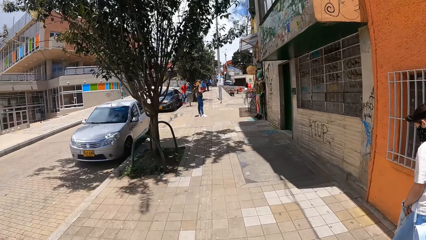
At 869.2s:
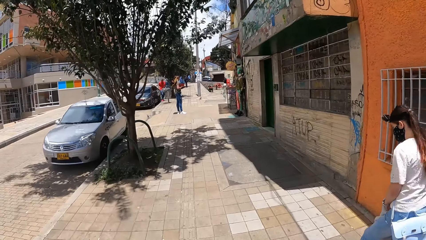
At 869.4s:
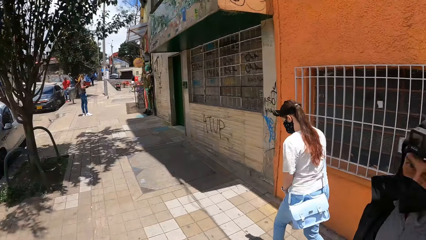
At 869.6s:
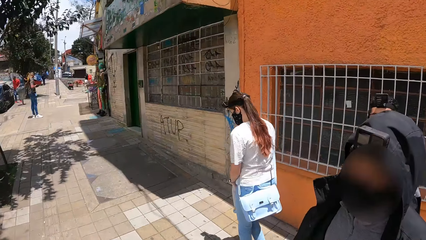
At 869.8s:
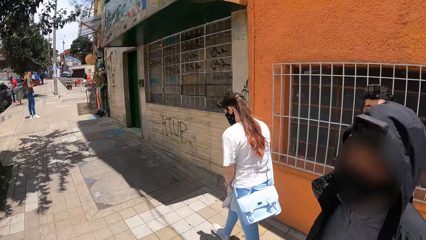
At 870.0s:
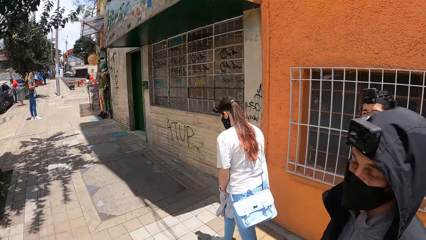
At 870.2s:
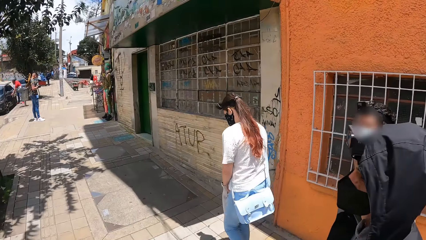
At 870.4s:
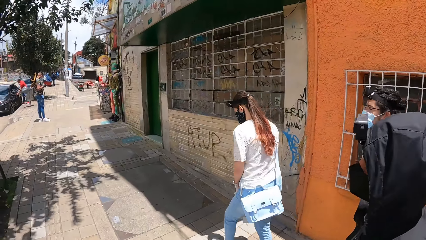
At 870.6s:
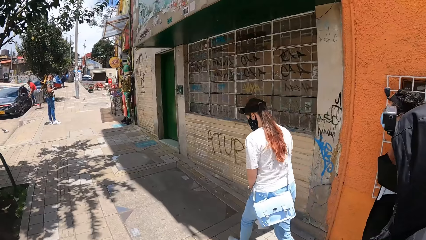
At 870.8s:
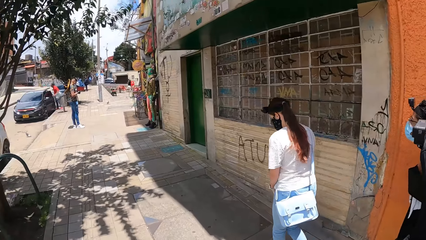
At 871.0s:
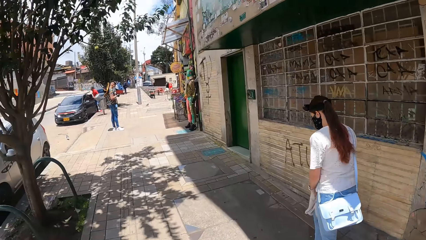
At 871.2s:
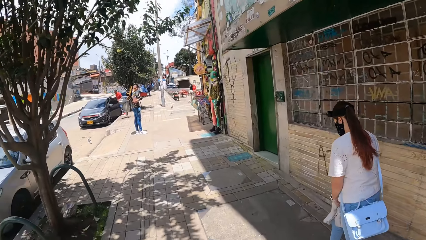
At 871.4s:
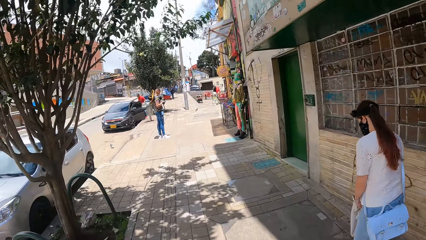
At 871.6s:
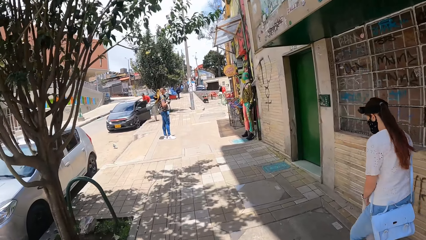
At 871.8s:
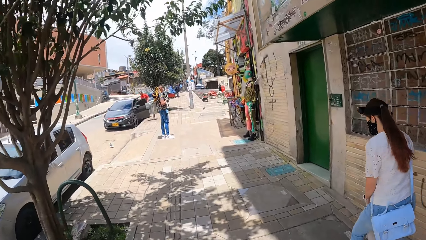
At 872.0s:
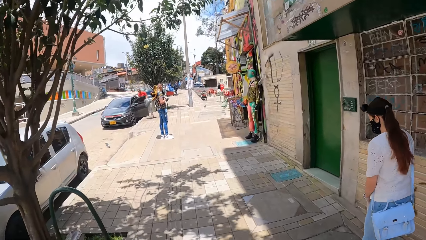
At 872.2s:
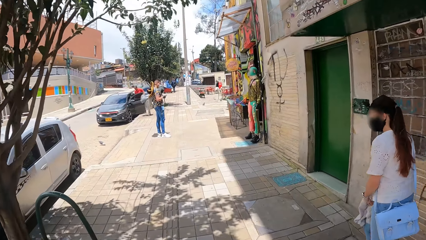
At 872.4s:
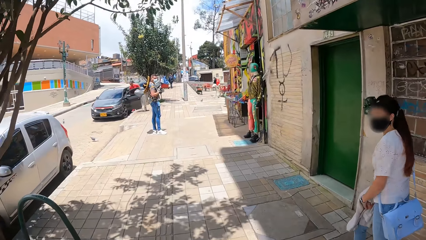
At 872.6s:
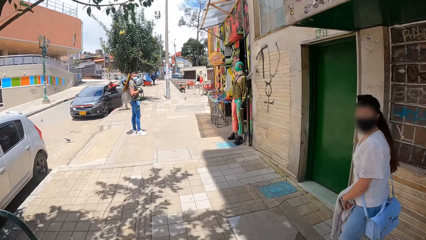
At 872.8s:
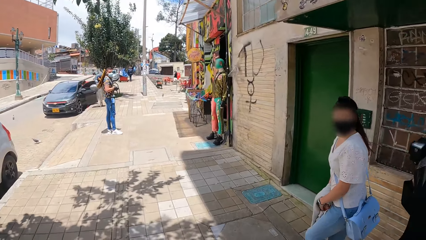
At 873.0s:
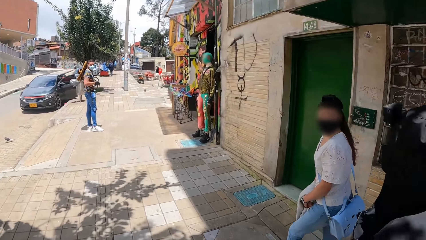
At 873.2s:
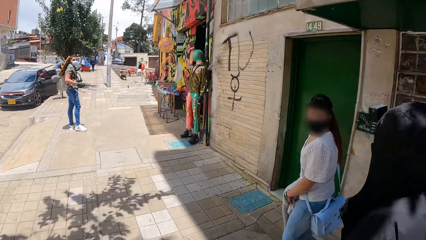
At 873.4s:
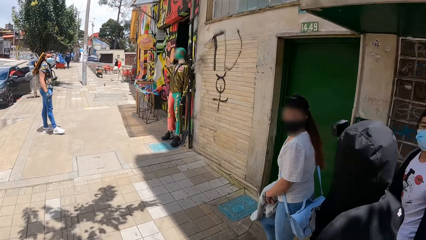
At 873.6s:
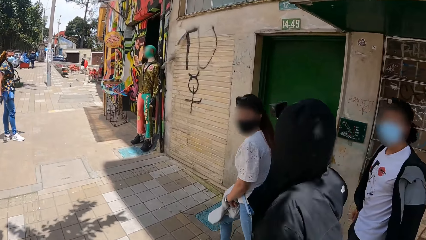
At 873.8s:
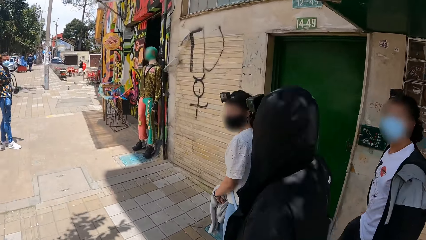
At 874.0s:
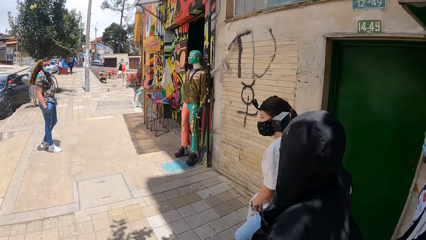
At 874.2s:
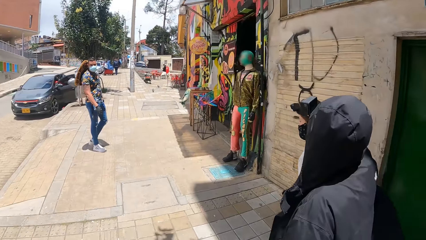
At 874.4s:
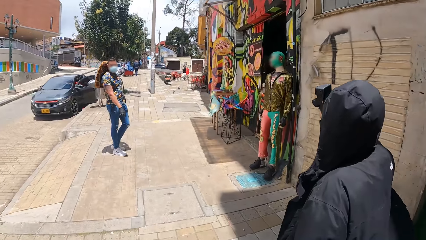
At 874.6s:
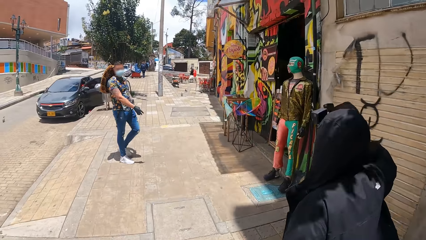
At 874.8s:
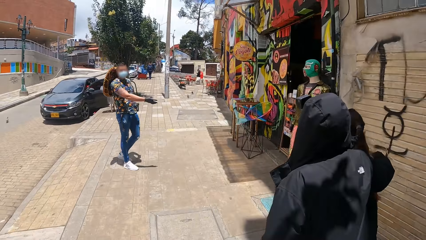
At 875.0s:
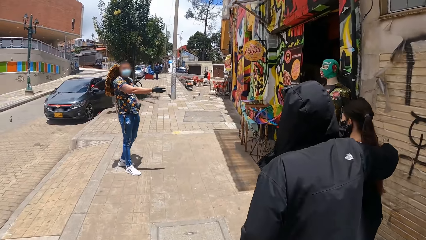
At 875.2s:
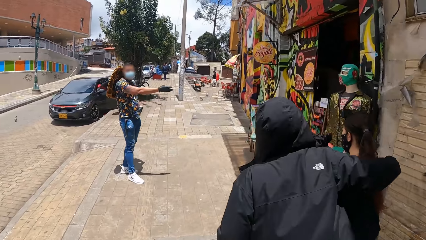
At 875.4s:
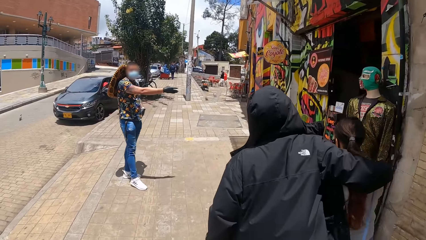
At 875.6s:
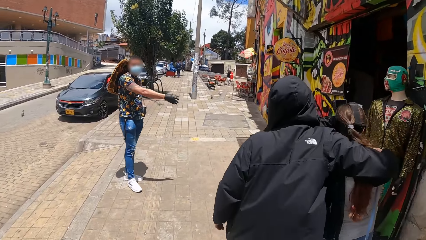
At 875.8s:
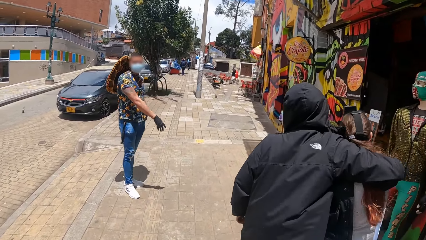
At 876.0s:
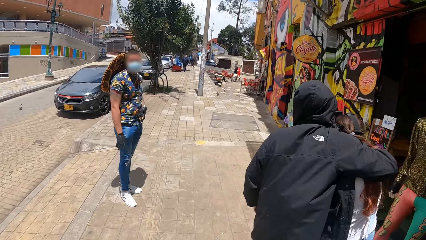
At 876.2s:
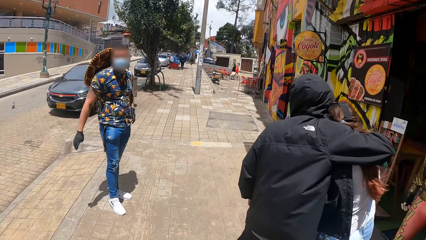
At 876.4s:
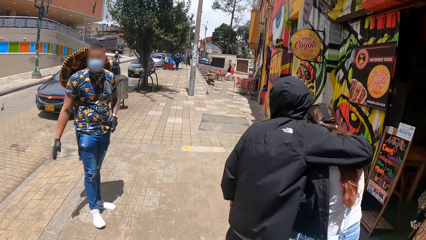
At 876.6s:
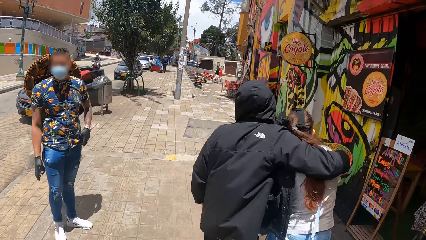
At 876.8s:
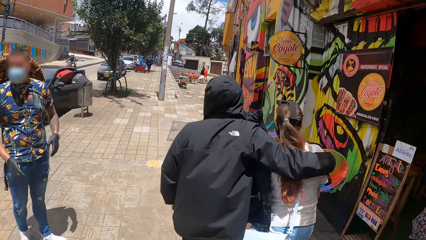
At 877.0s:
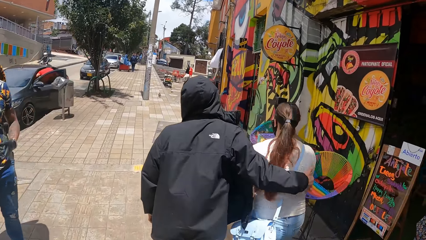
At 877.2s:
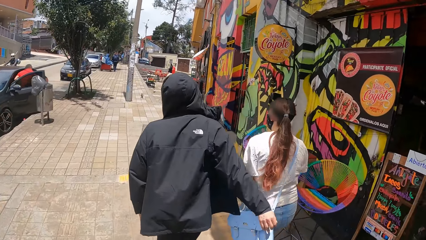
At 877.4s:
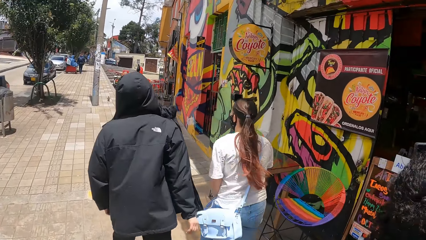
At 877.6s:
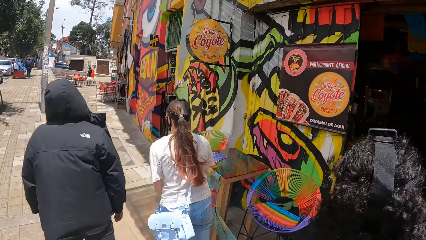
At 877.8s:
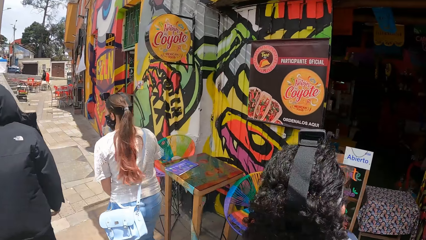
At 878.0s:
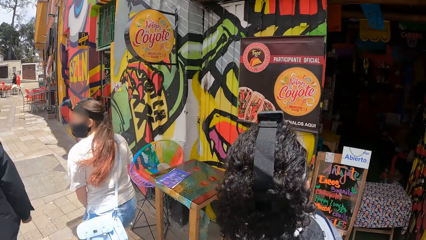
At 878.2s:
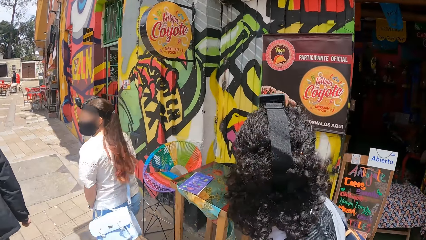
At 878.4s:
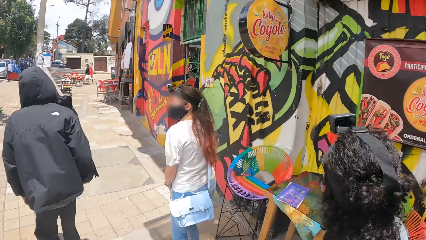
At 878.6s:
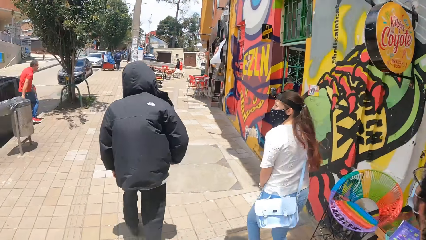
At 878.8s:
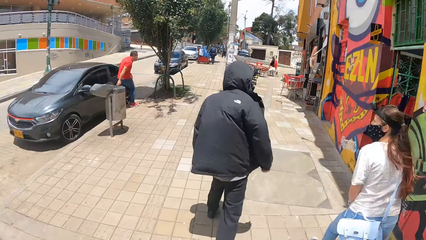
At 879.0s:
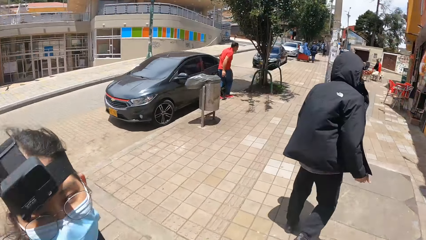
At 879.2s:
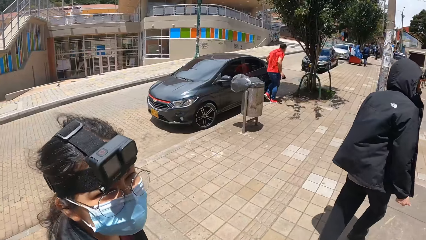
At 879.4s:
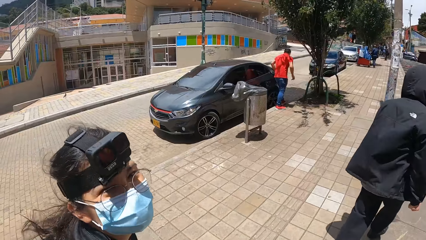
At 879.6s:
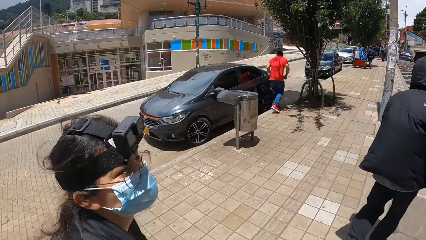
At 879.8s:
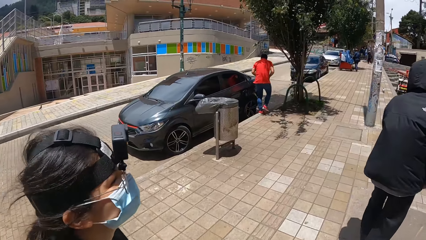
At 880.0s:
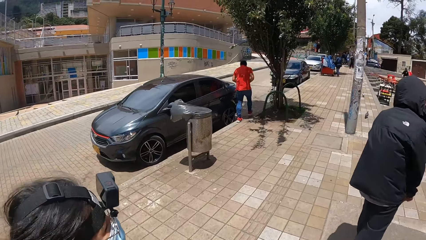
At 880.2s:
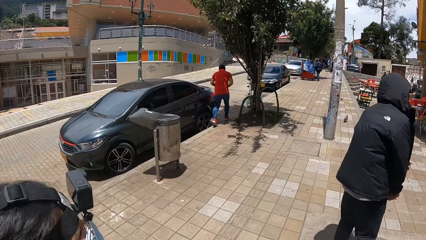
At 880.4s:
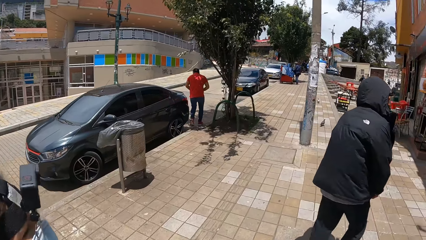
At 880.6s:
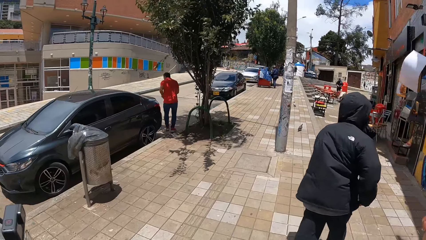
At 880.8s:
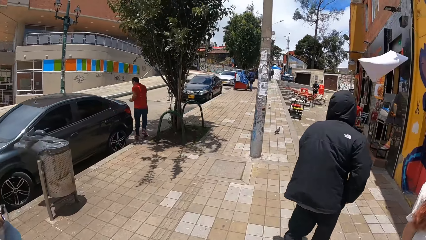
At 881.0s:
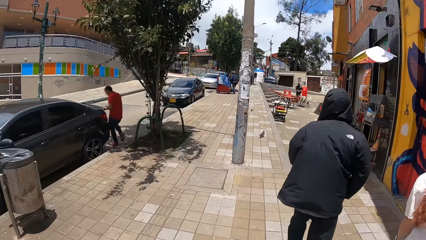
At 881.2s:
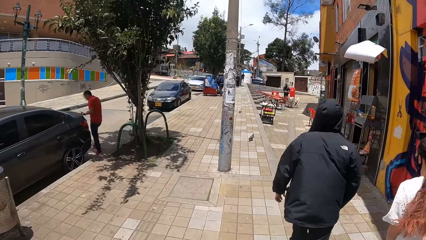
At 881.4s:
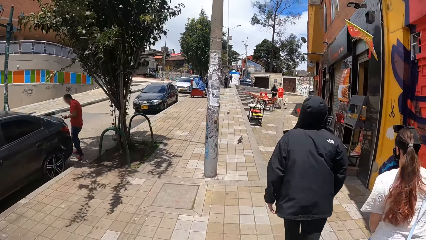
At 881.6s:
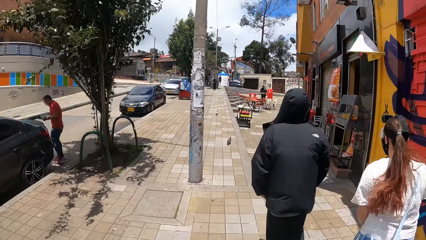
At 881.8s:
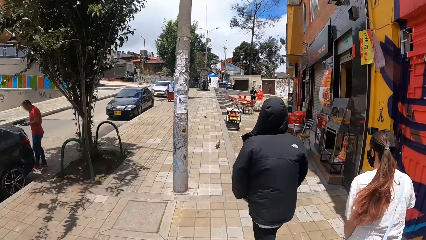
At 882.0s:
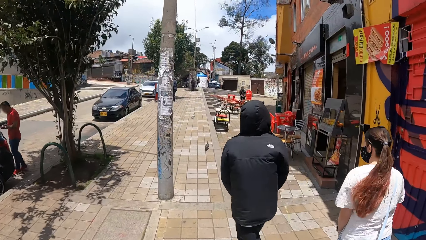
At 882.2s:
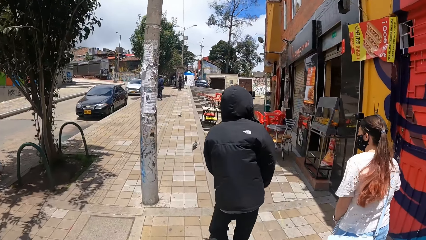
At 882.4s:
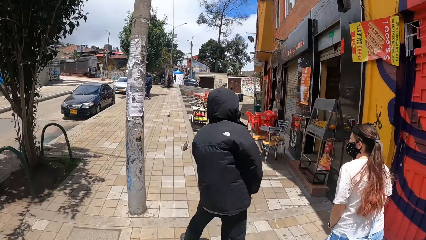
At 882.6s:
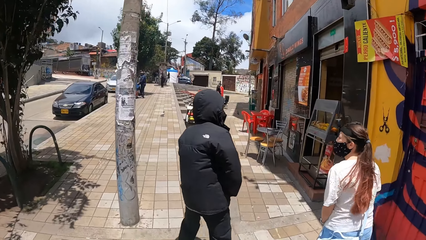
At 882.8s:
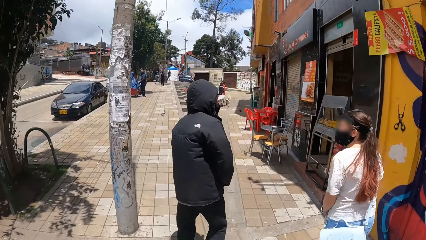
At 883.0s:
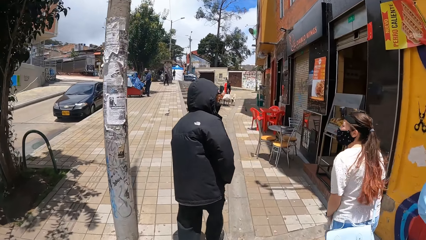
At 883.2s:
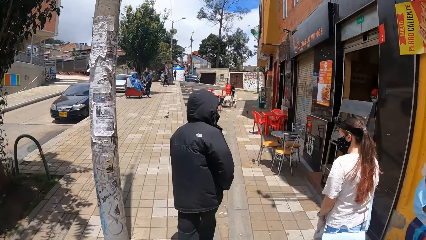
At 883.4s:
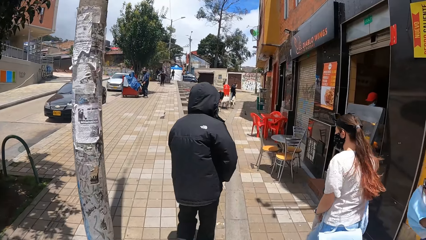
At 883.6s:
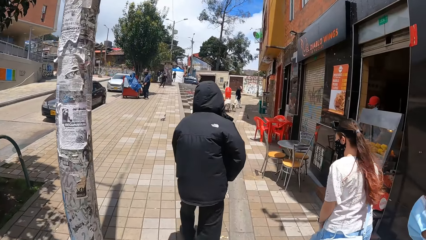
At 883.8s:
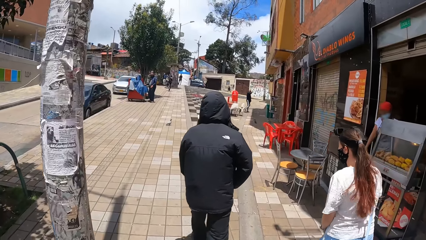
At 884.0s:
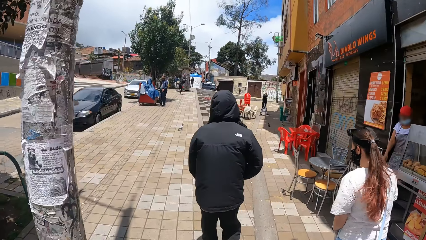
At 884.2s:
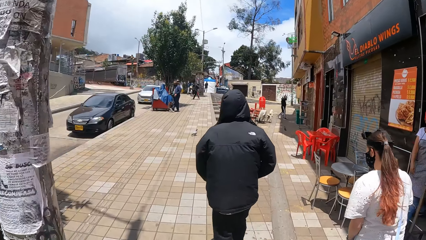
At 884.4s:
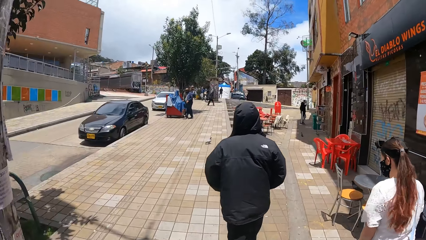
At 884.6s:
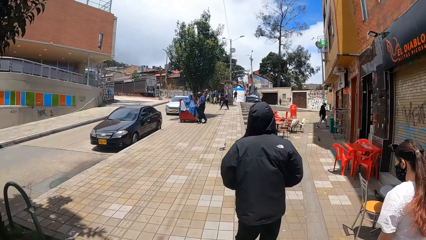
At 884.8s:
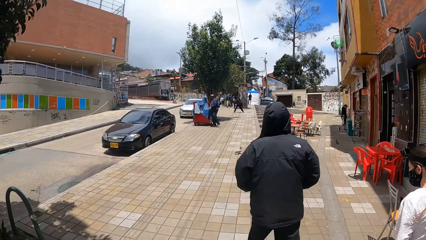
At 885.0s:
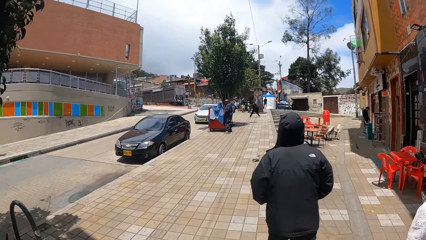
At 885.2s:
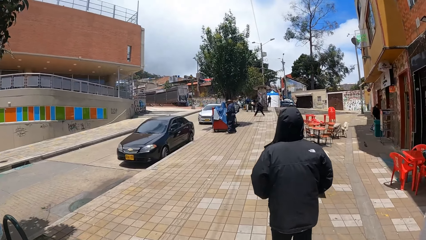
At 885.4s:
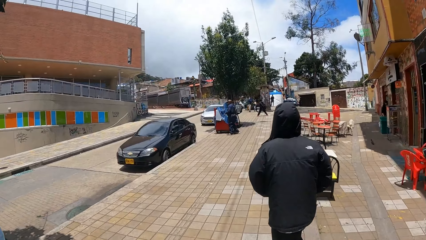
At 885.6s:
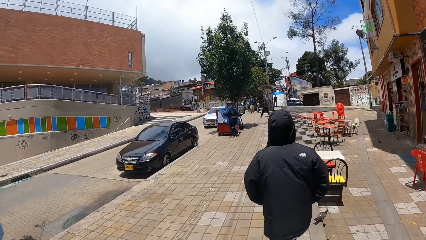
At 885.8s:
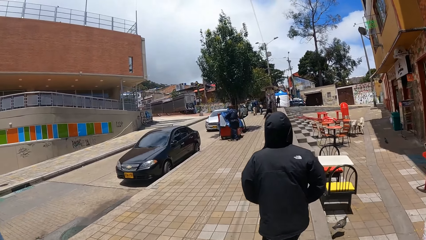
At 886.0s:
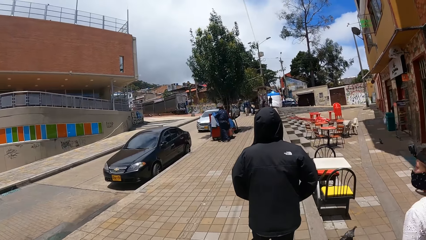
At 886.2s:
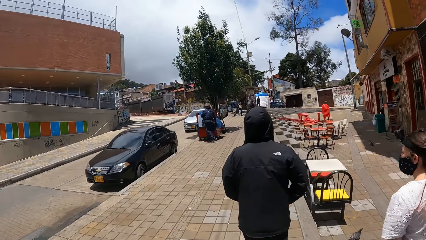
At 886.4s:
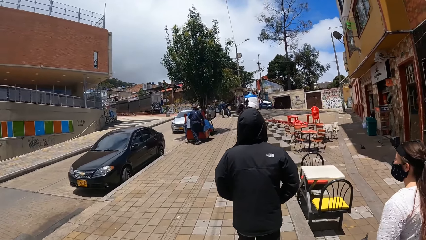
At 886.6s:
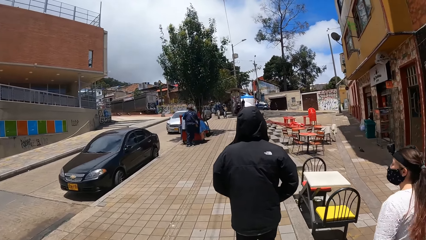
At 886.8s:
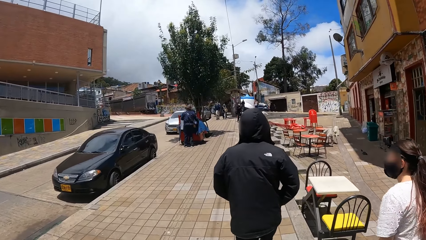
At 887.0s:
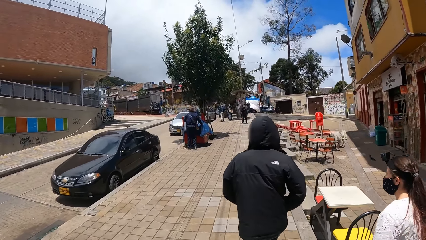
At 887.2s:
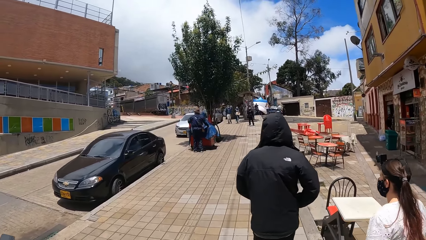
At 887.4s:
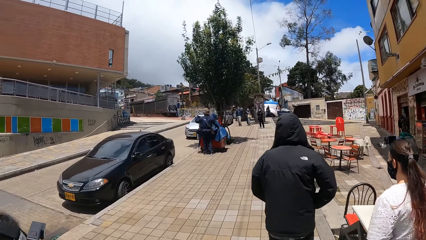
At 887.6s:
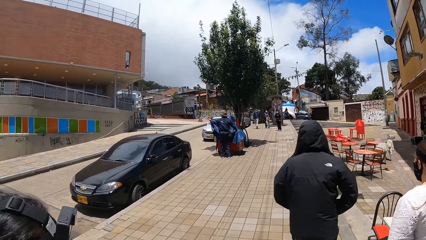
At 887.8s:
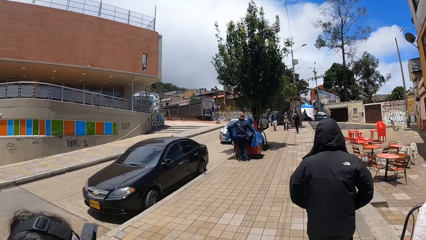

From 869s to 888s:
The camera wearer interacts with a man. The man interacts with a lady. The camera wearer interacts with another lady.
